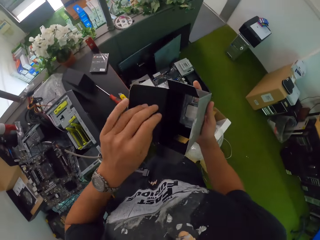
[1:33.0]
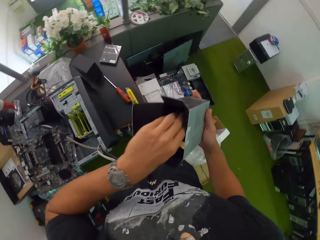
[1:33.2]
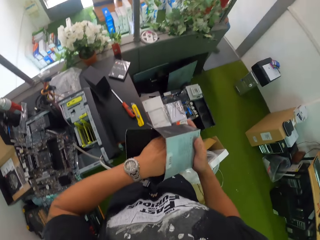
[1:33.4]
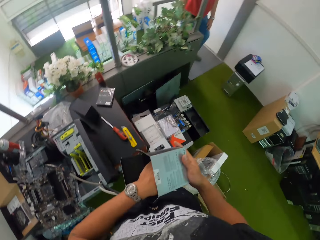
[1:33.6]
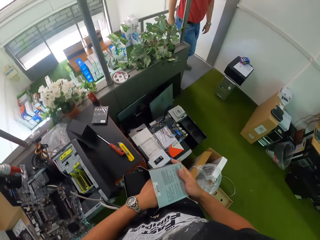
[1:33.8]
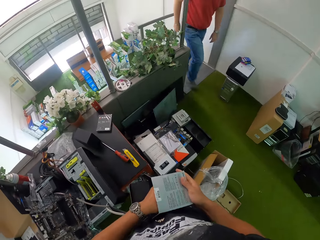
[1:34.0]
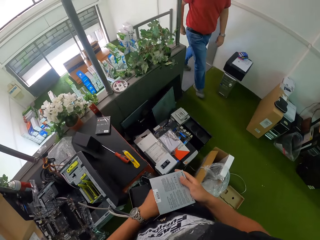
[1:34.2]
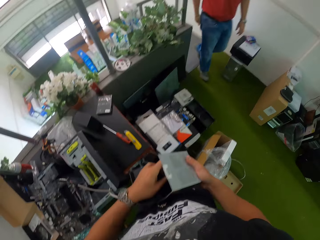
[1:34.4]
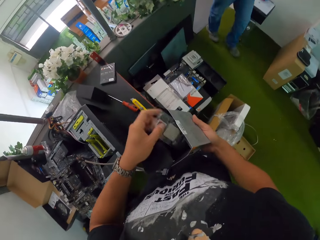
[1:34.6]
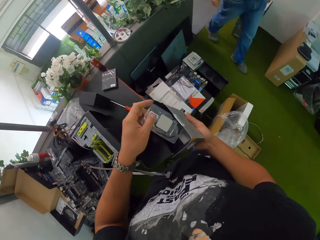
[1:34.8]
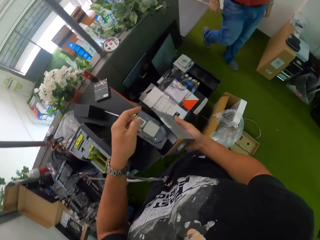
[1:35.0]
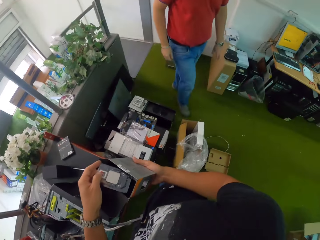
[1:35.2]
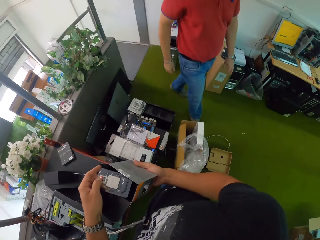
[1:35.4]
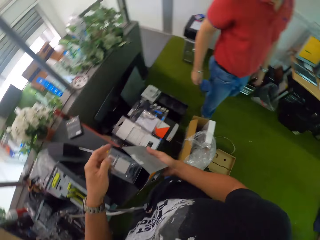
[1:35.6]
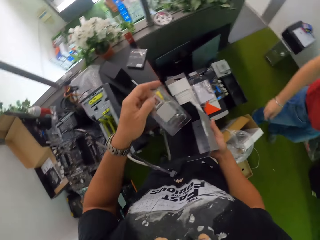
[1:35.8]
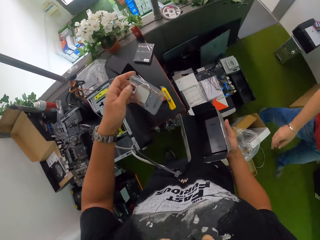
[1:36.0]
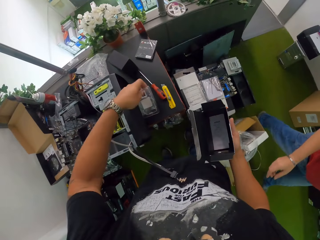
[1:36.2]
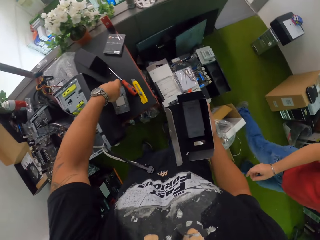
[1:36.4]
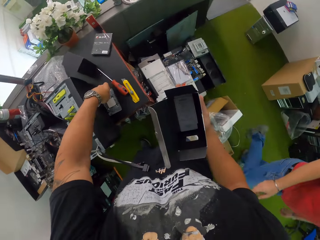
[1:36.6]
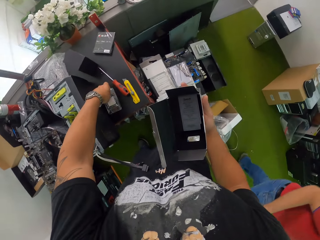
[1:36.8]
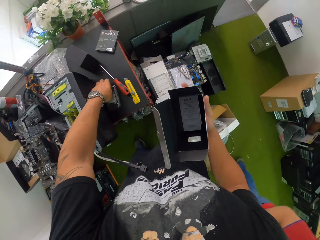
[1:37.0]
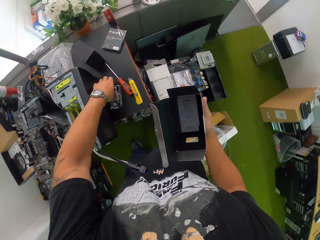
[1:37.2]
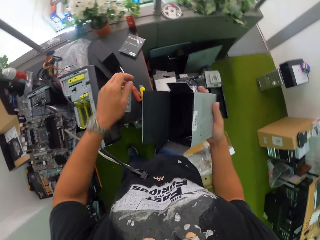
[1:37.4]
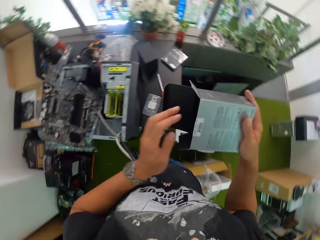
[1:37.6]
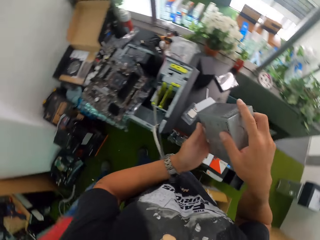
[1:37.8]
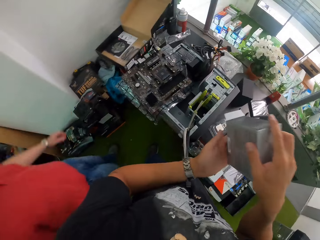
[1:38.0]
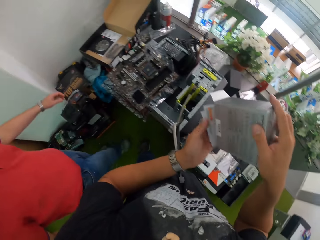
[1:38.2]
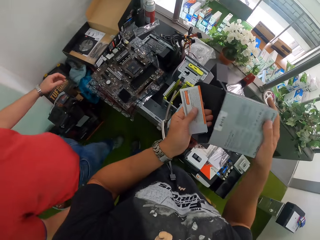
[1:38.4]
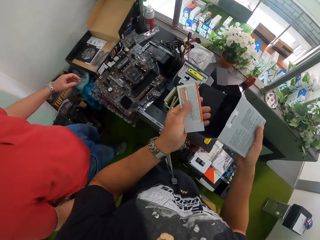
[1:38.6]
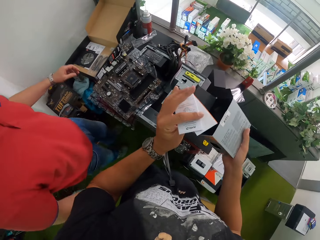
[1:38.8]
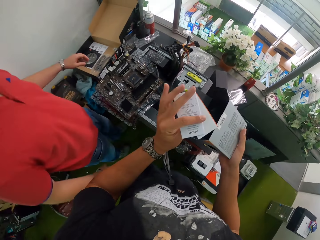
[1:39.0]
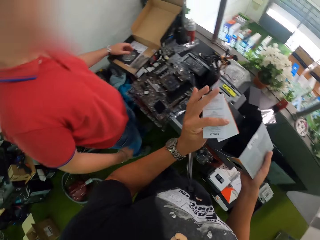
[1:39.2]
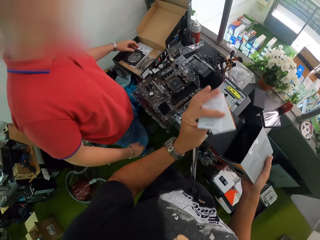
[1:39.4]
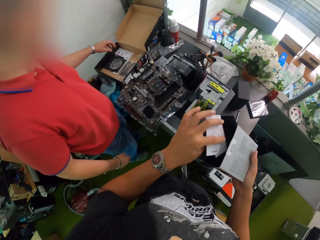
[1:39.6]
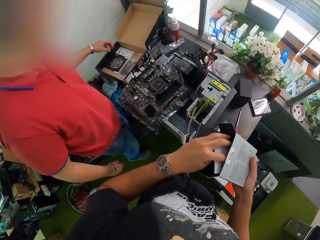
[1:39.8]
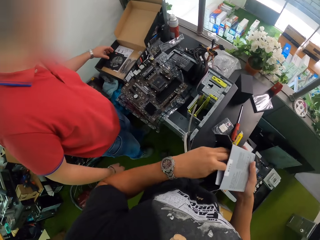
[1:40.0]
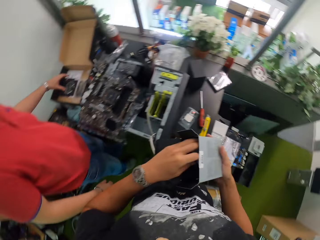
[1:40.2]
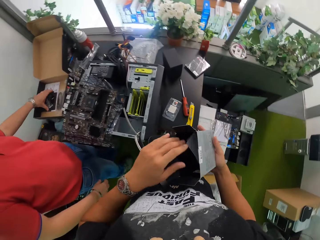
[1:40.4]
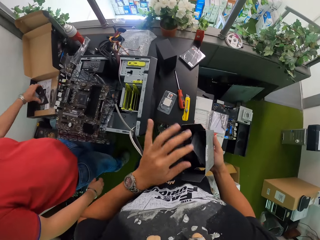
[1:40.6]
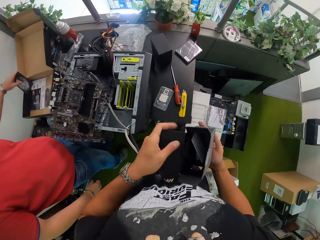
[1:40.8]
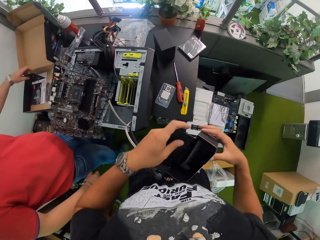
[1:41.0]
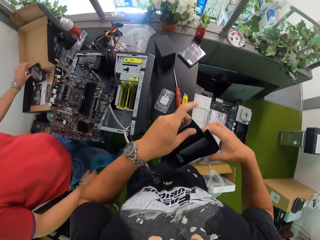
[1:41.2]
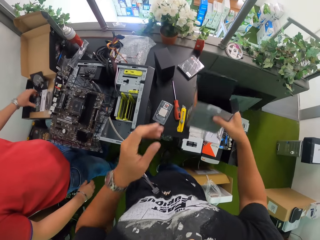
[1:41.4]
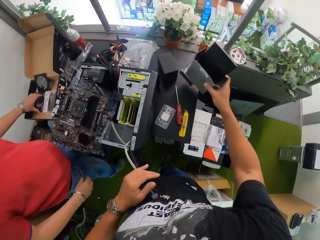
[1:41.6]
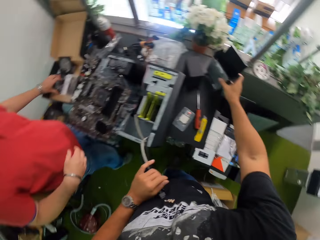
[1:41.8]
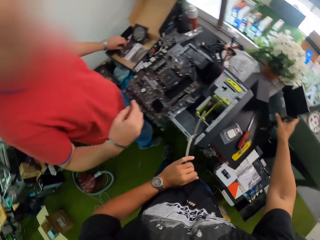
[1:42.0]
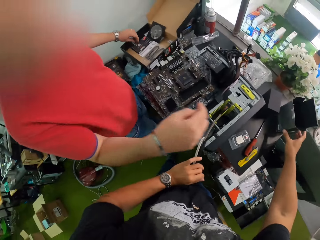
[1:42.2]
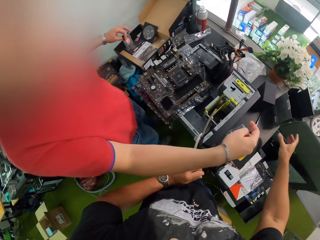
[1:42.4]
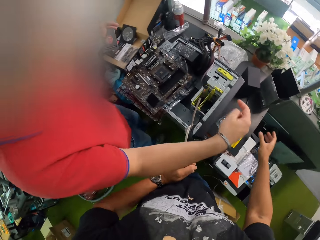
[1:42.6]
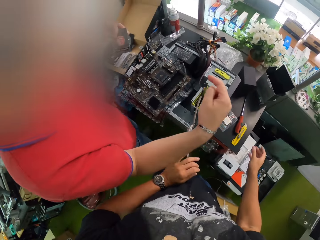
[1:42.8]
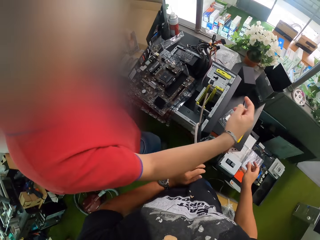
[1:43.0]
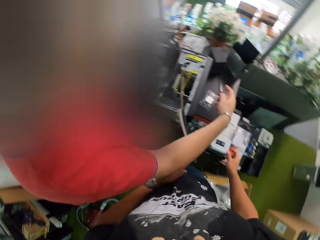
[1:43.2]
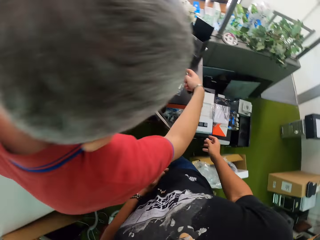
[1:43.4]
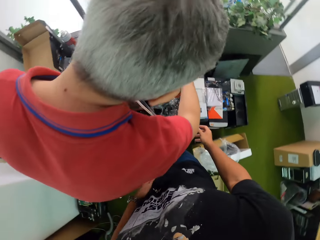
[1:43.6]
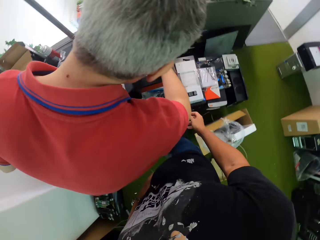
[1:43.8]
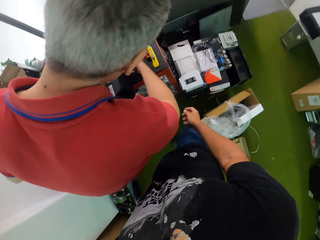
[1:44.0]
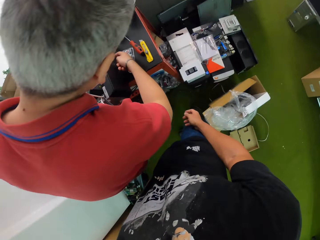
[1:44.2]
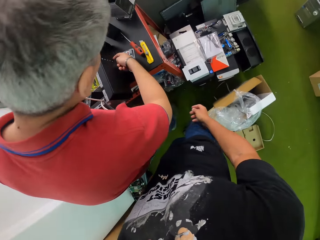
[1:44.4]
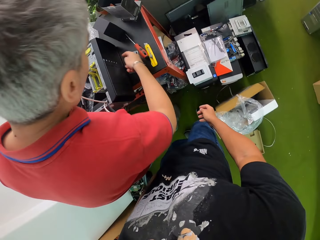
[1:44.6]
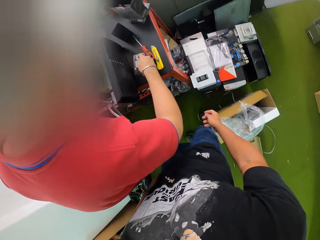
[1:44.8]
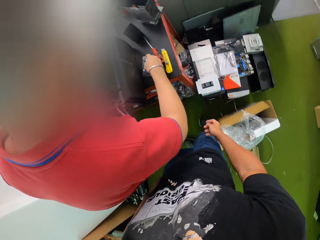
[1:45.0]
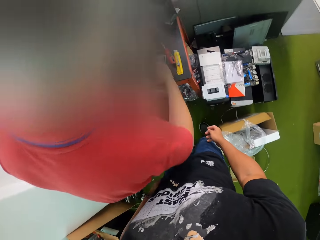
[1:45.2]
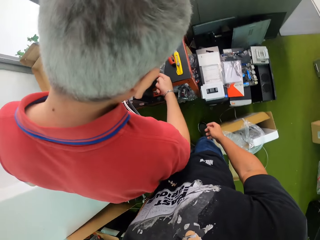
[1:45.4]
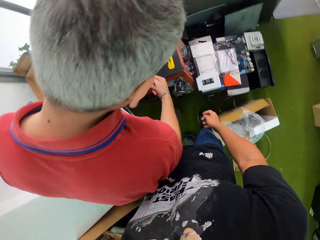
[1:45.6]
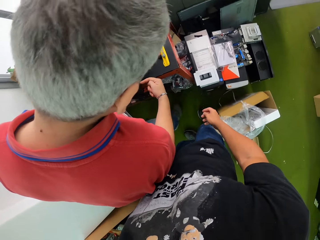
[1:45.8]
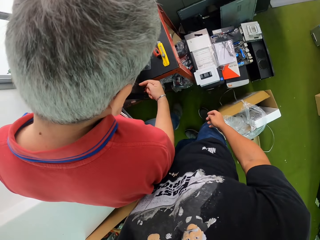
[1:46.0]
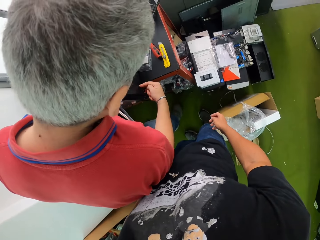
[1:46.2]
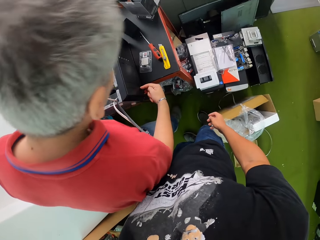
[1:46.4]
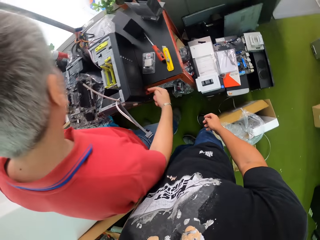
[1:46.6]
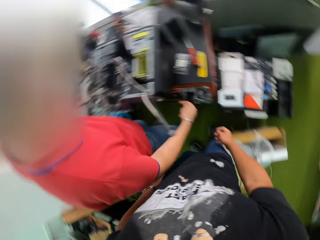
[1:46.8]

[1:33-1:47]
The camera wearer puts his left hand inside the pack. The man walks into the workshop. The camera wearer brings out a plastic casing from the pack with his left hand. The man walks to the table. The camera wearer drops the plastic casing on the table with his left hand. He pours out two pieces of paper from the pack into his left hand, turns the papers in his left hand, and puts the papers into the pack with his left hand. The man moves a paper in a box on the table with his left hand and picks up a card from the box with his left hand. The camera wearer drops the pack on the table with his right hand. The man talks to the camera wearer. The man touches the system processor with his right hand.

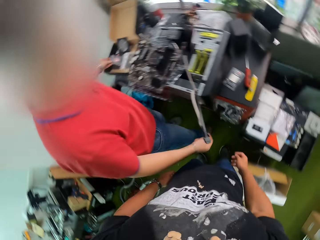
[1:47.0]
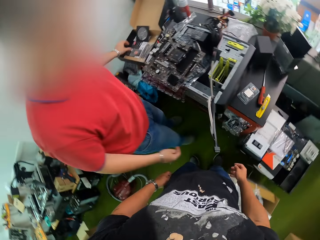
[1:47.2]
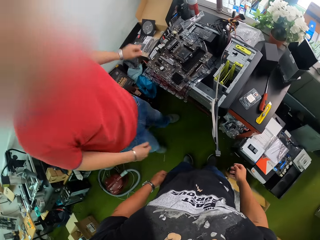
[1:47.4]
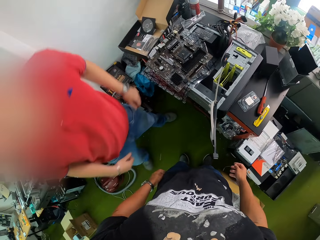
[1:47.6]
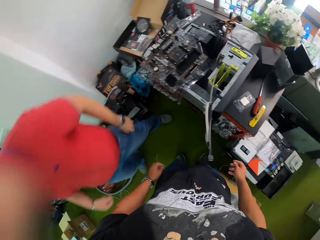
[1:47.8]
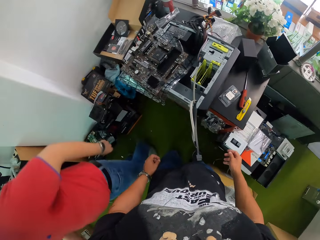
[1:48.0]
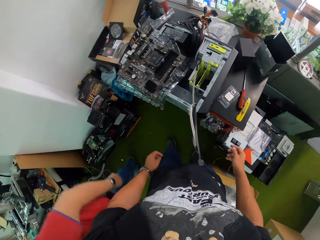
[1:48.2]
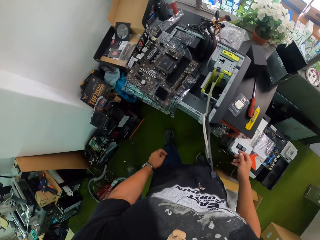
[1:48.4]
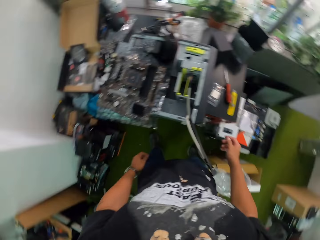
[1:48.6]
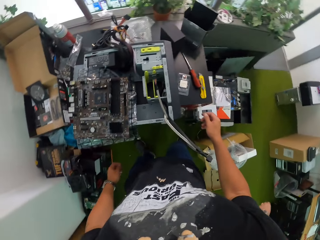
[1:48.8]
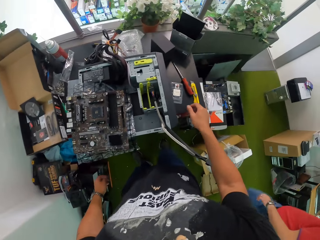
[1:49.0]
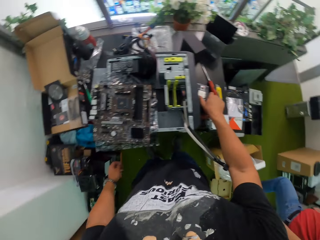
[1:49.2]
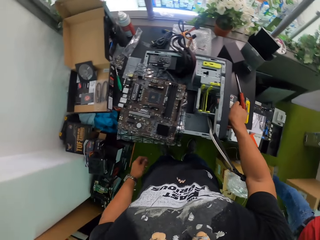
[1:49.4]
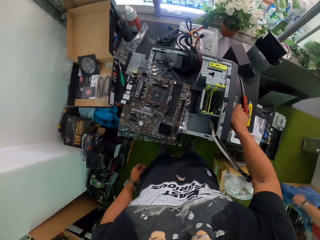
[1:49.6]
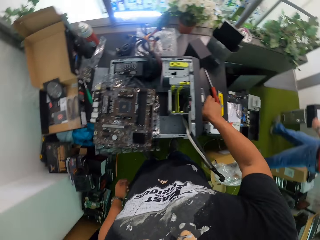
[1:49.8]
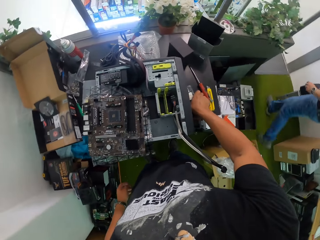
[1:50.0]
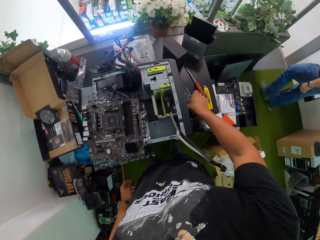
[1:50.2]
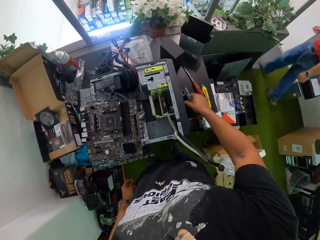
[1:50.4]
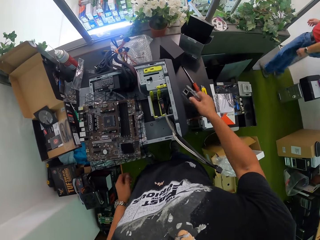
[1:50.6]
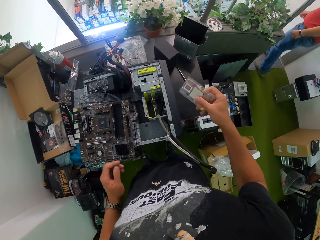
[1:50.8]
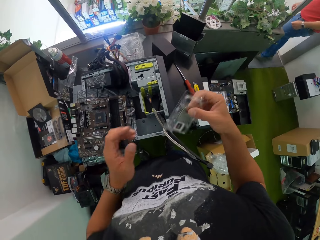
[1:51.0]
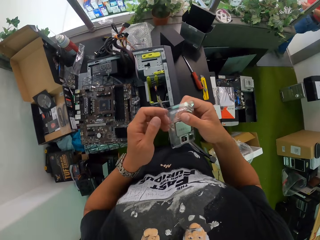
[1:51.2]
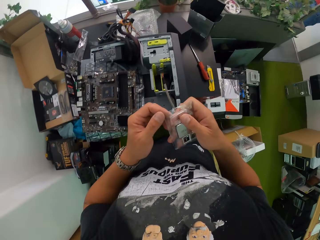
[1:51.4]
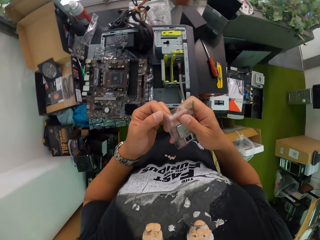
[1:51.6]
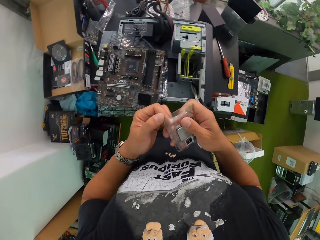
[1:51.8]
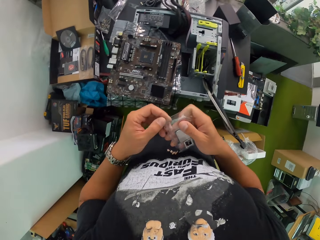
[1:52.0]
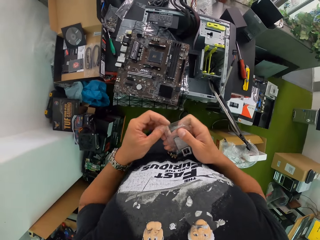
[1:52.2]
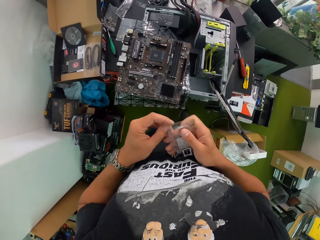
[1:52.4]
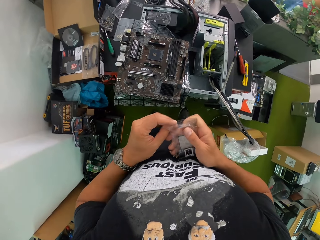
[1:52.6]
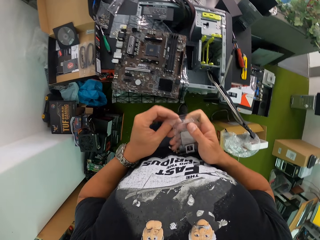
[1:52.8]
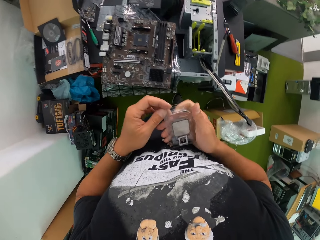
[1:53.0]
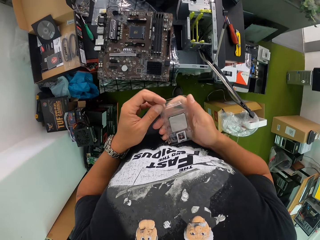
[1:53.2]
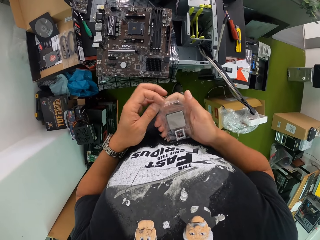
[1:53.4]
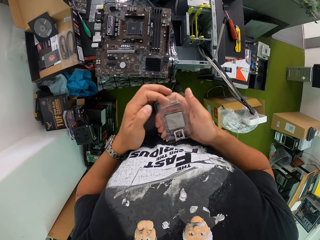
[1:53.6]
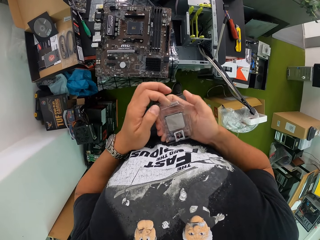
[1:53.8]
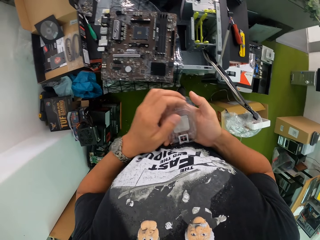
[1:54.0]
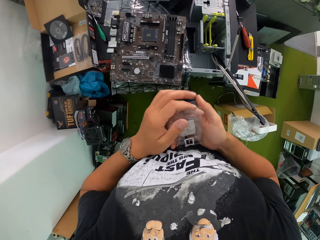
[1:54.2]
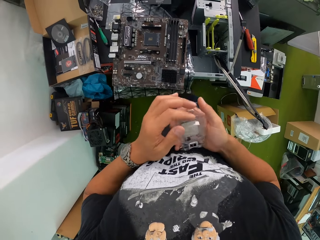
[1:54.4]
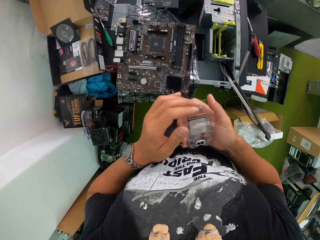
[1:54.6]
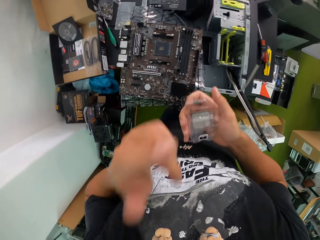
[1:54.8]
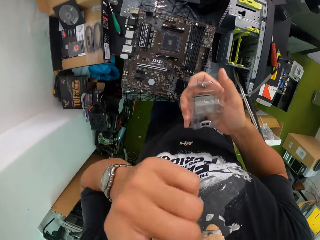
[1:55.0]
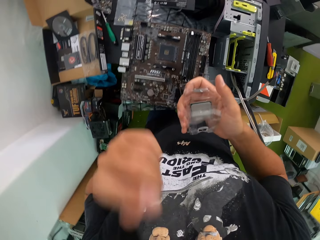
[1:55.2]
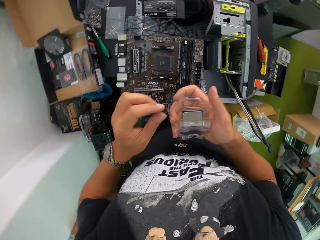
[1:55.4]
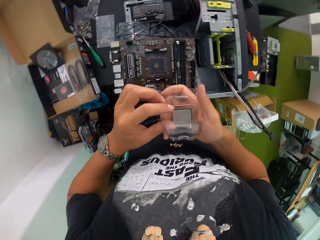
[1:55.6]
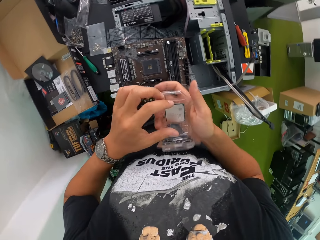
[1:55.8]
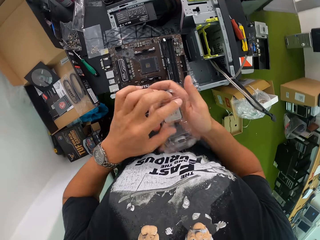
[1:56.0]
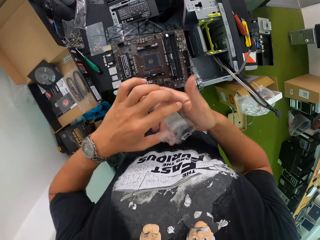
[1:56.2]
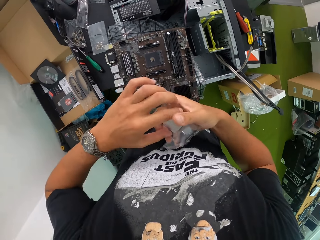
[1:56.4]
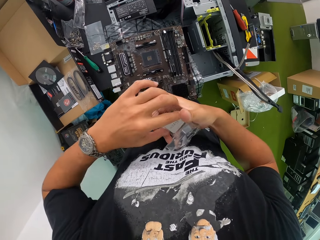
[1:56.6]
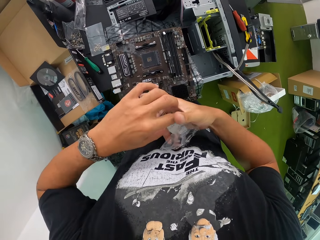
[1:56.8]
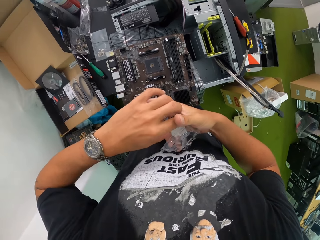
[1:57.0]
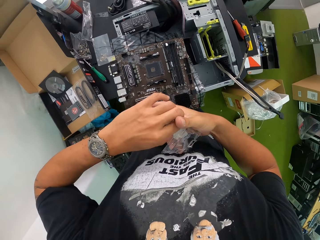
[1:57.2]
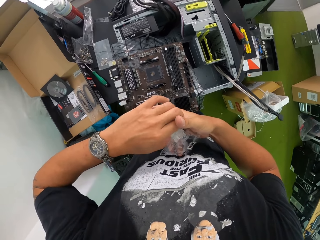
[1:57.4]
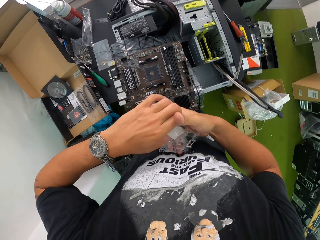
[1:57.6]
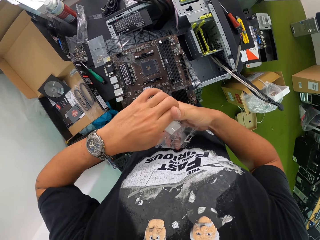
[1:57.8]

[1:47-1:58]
The man walks out of the workshop. The camera wearer picks up the plastic casing from the table with his right hand. He opens the plastic casing with both hands, raises his left hand, and brings out a chip from the plastic casing with his left hand.
